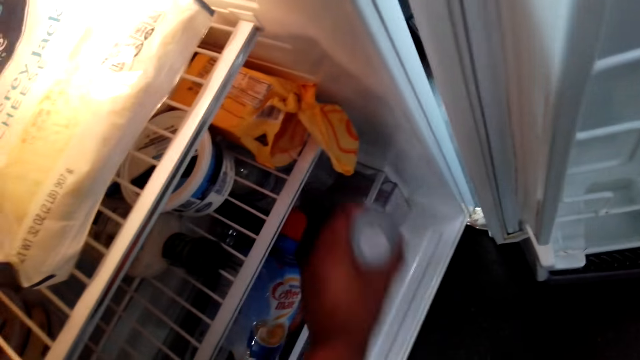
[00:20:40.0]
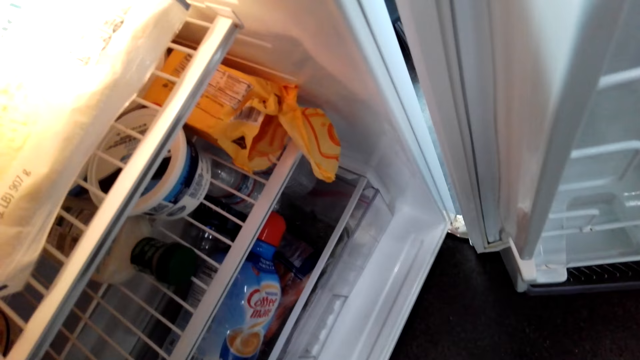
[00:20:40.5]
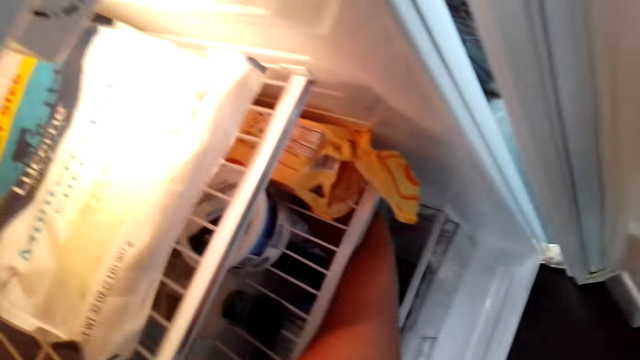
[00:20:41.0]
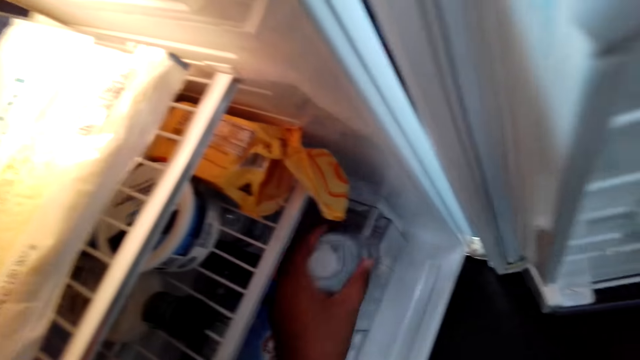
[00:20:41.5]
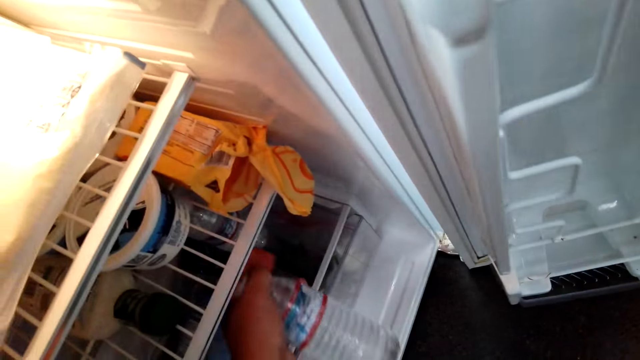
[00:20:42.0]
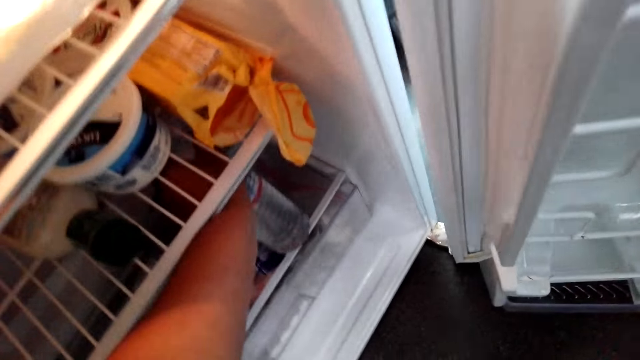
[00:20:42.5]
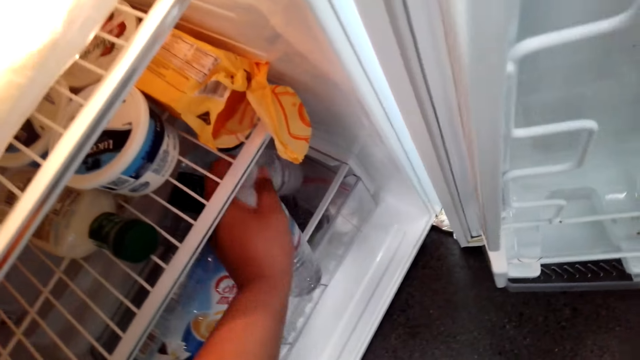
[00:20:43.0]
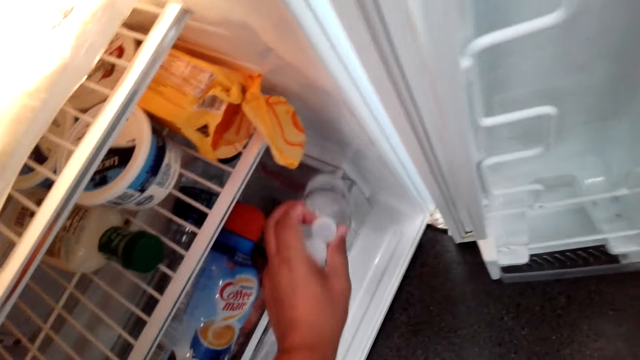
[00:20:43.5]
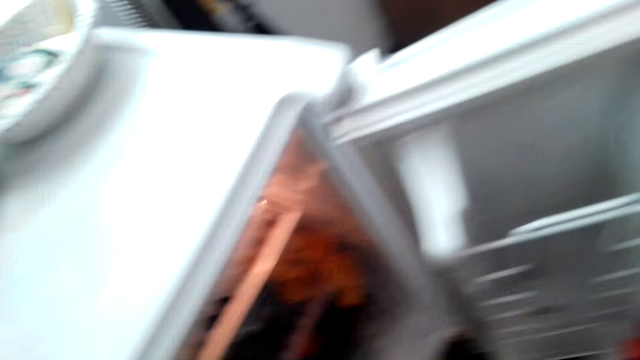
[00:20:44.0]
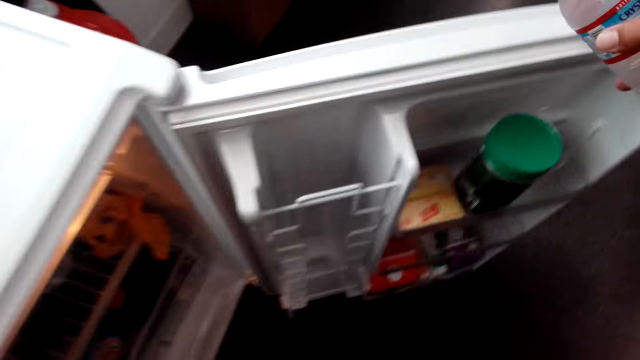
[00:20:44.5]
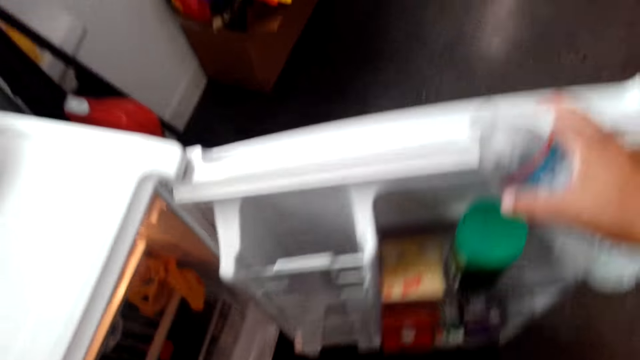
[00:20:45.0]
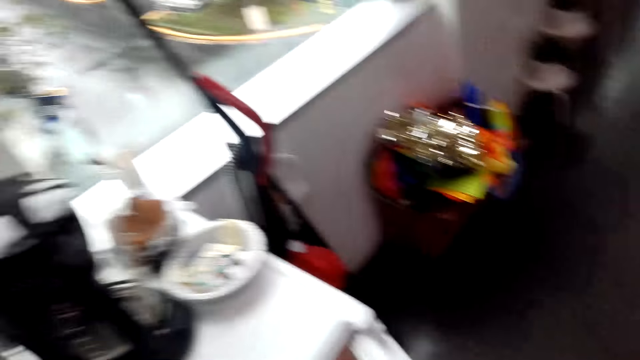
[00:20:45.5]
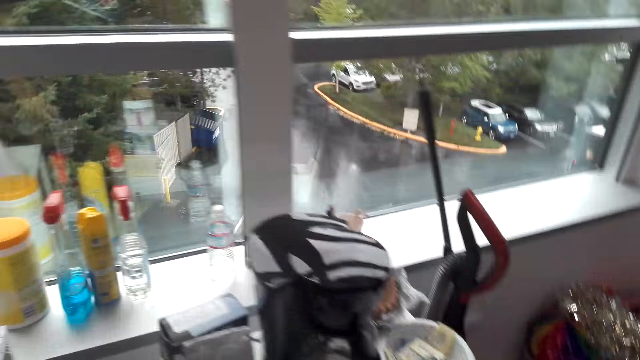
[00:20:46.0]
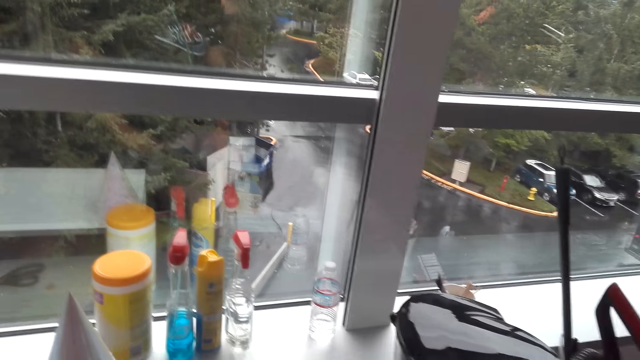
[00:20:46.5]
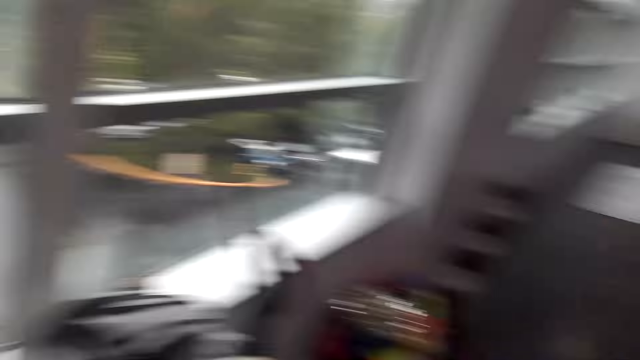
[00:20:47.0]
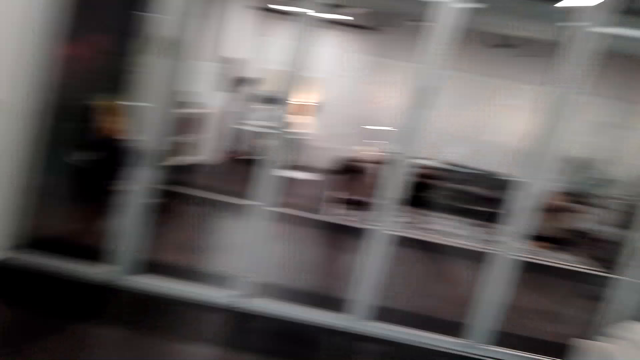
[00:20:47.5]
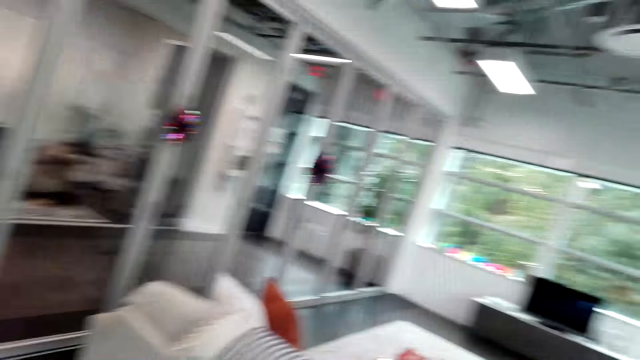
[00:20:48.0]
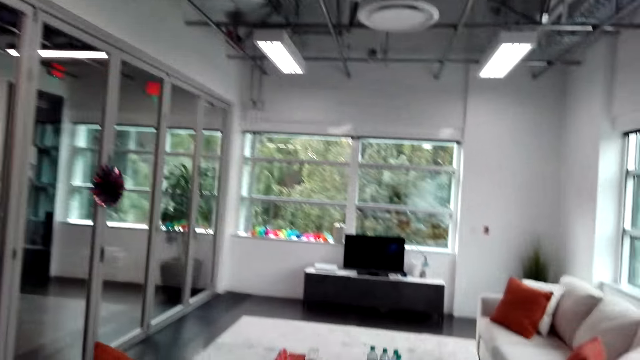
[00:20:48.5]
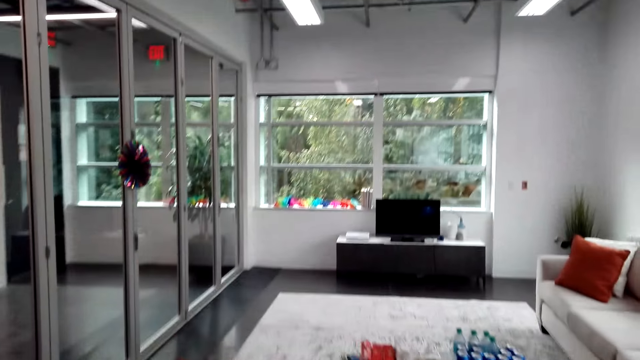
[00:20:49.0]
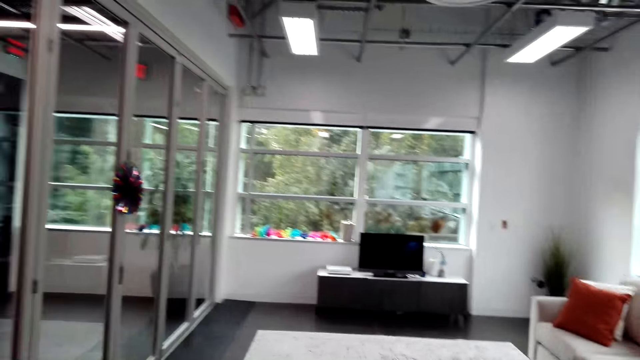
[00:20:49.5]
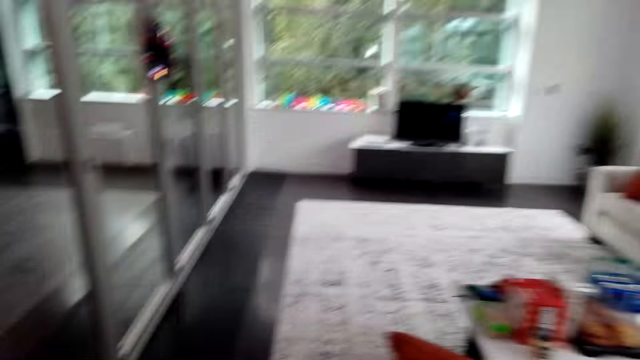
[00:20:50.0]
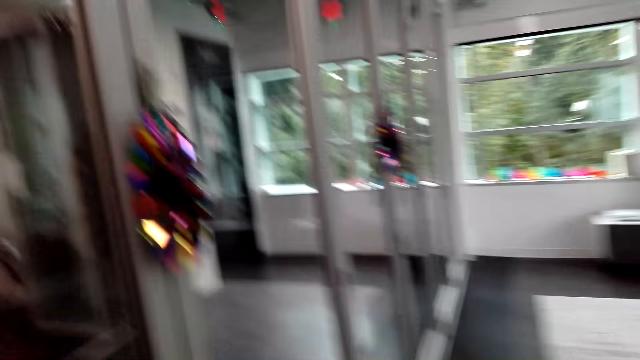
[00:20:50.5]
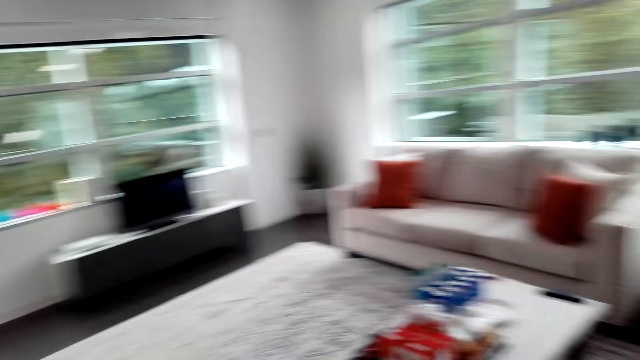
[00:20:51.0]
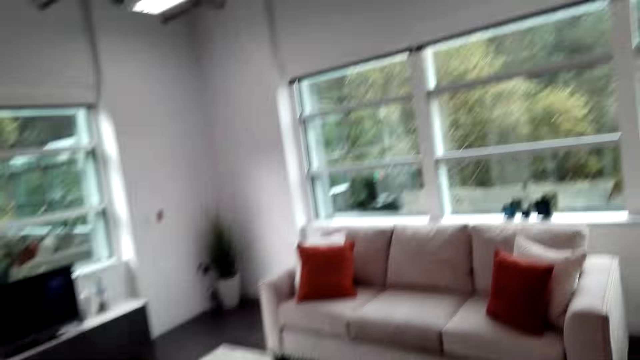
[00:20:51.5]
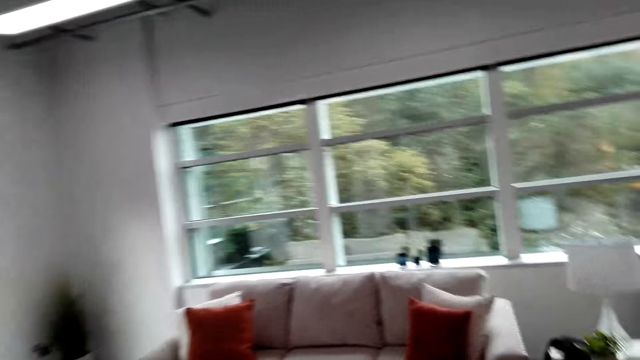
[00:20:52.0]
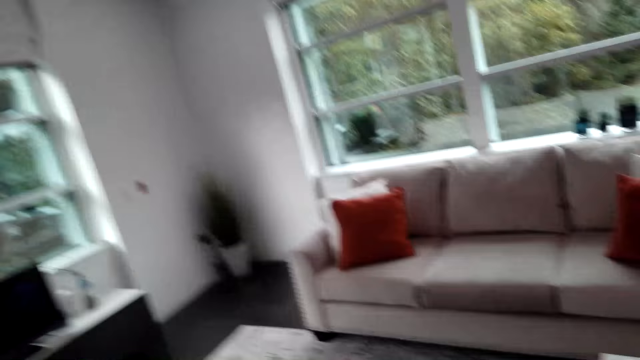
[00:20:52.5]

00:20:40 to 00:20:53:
The camera wearer picks up water bottles from the refrigerator. They close the refrigerator. They look around the house and walk around the house.

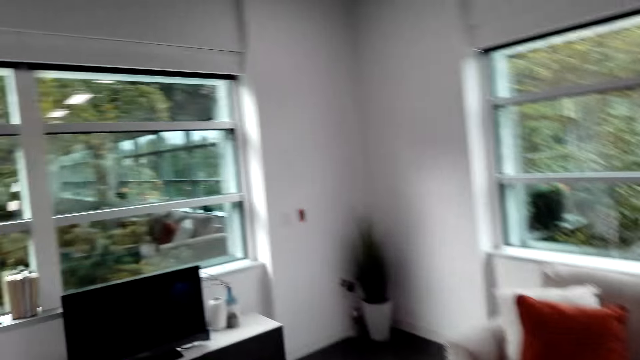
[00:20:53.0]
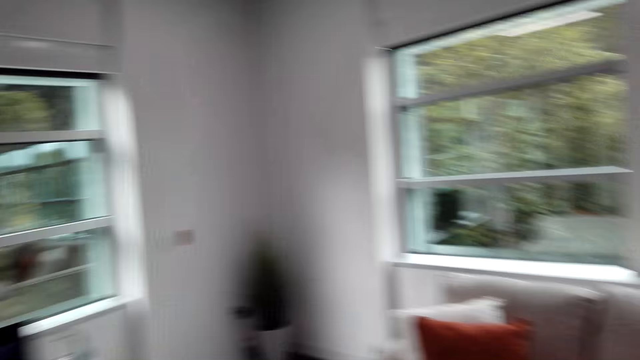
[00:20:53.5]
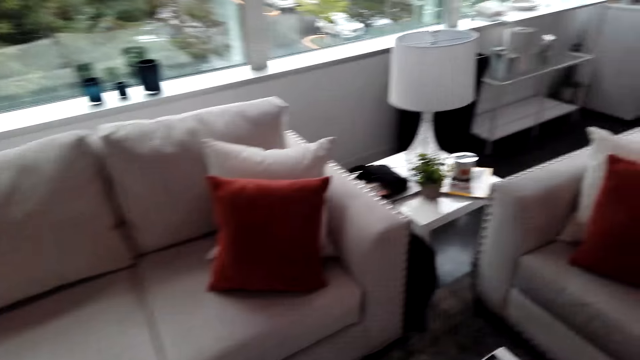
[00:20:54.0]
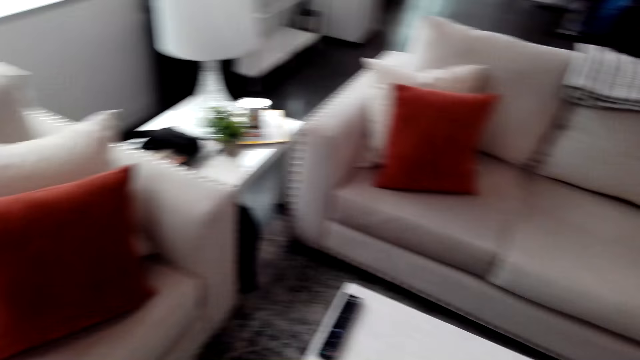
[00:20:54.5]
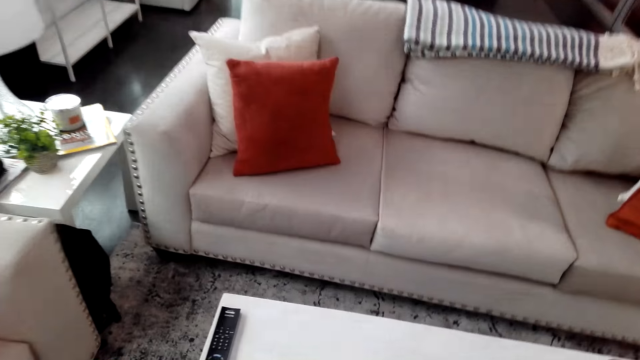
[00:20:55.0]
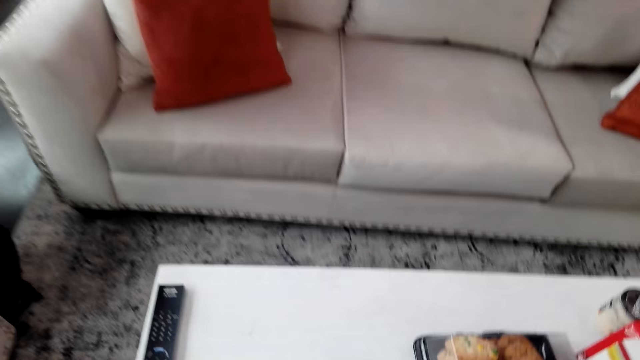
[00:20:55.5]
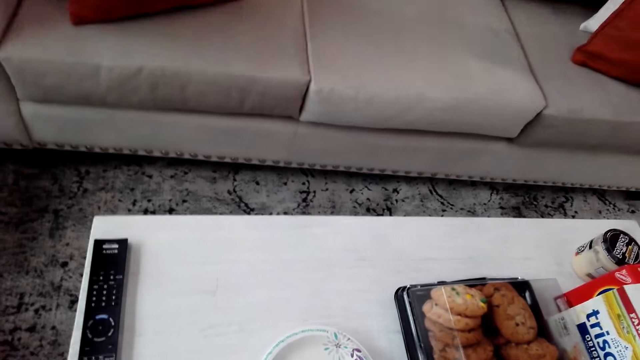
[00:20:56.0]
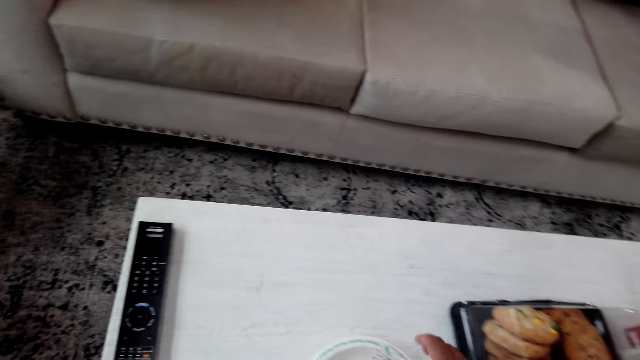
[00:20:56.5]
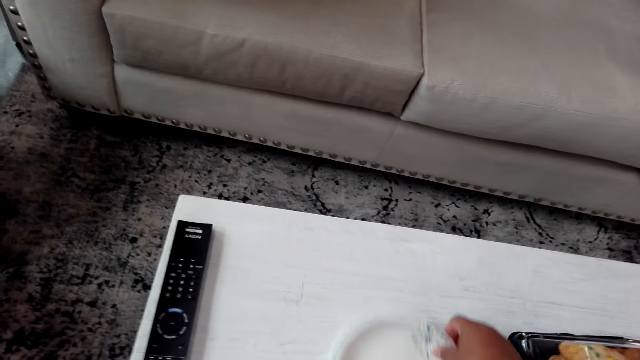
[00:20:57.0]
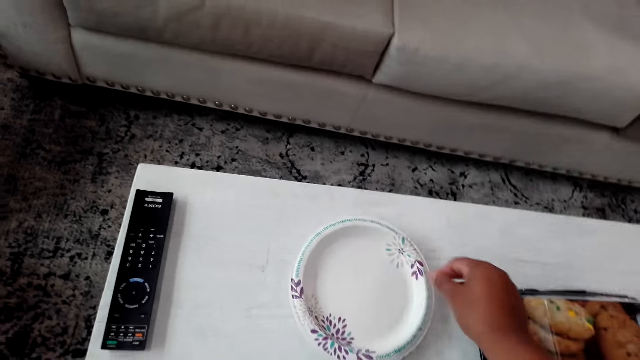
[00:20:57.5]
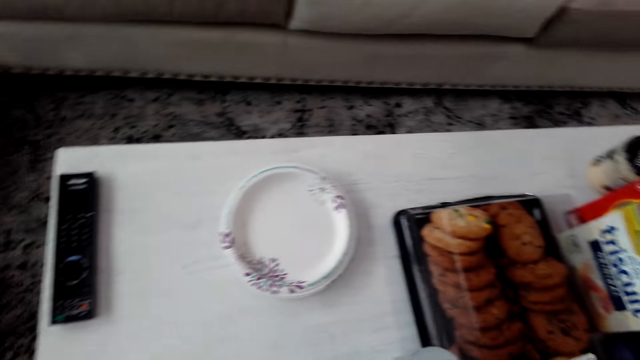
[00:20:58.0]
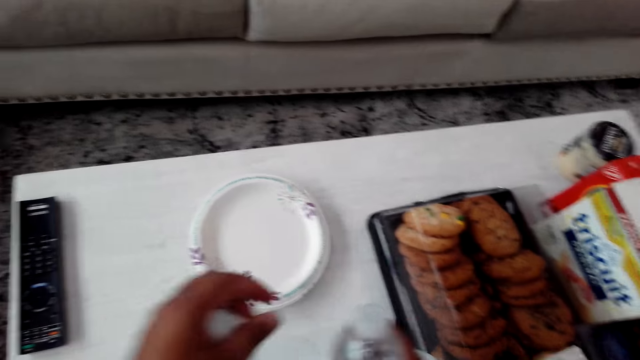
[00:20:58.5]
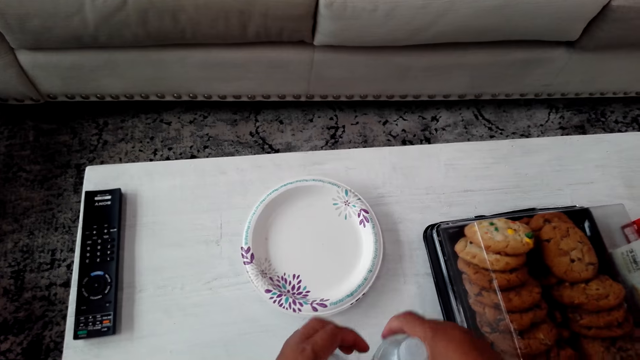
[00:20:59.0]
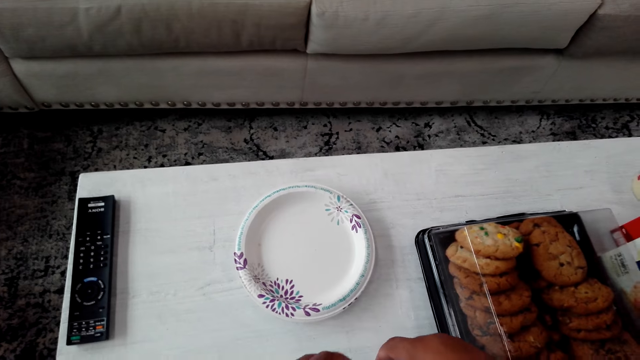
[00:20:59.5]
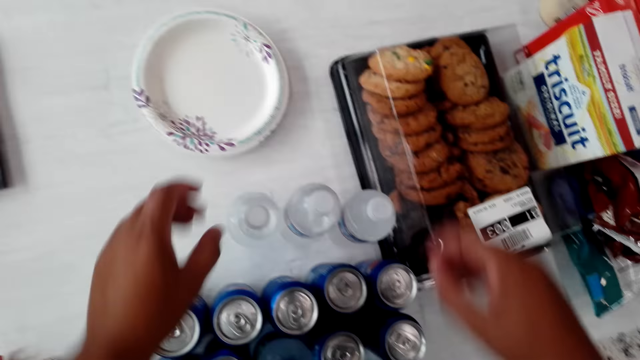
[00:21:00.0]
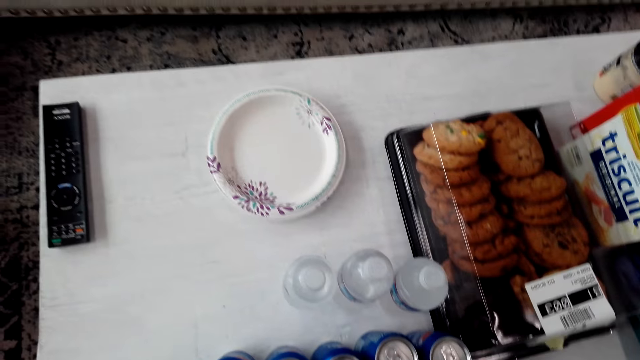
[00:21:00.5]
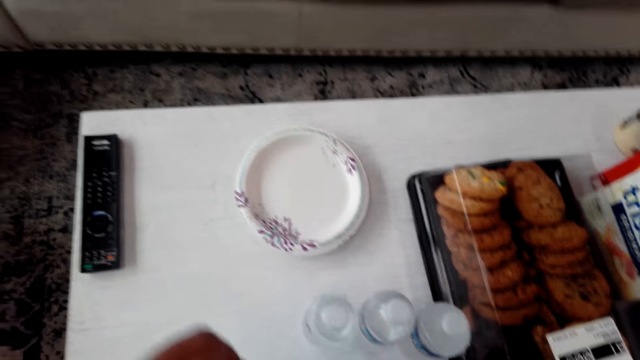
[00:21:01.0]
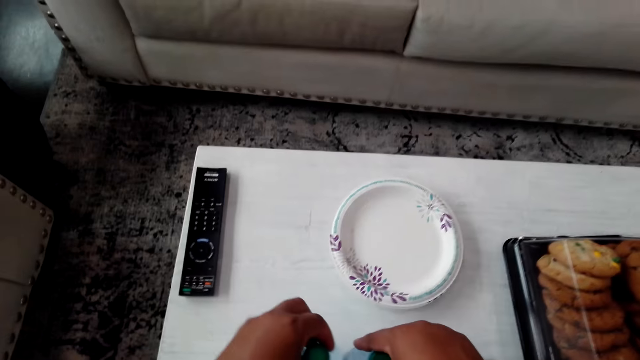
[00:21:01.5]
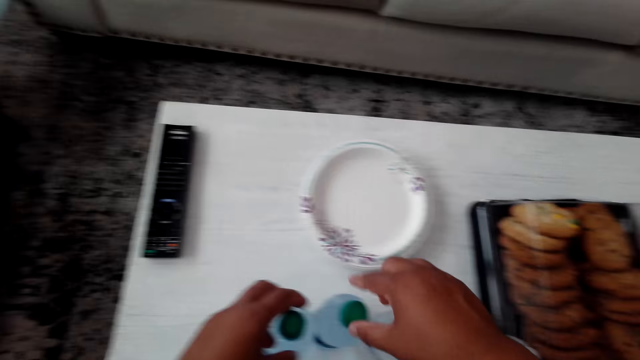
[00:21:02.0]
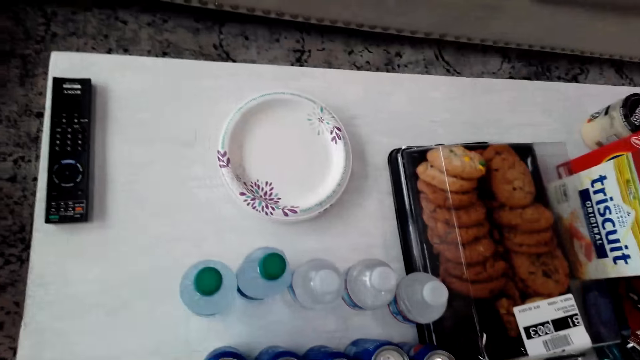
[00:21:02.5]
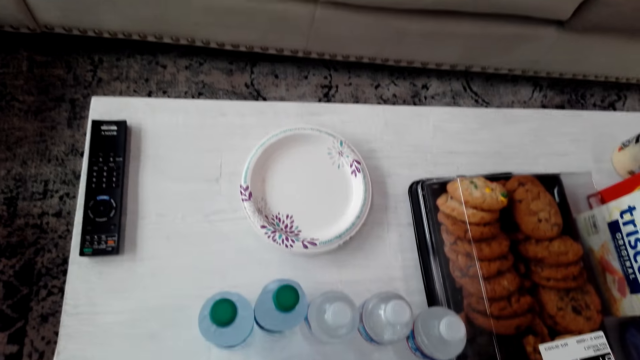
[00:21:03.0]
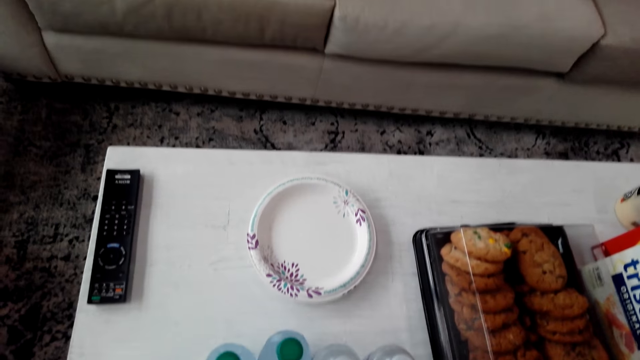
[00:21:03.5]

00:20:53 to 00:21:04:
The camera wearer moves the plates on the table. They put the water bottles on the table.
